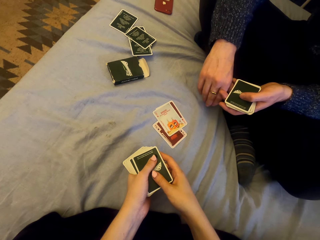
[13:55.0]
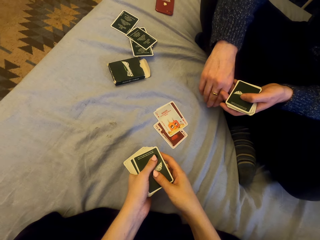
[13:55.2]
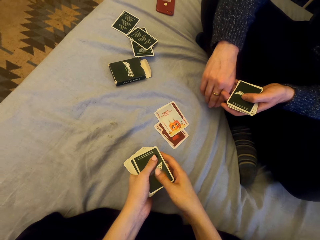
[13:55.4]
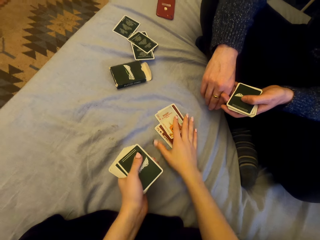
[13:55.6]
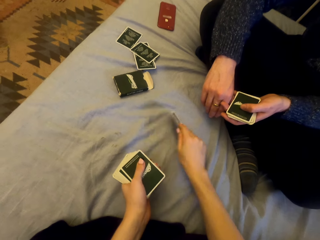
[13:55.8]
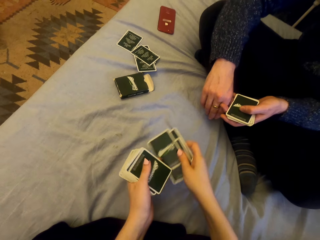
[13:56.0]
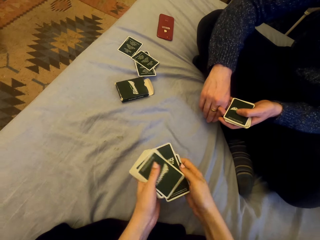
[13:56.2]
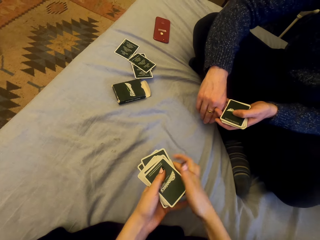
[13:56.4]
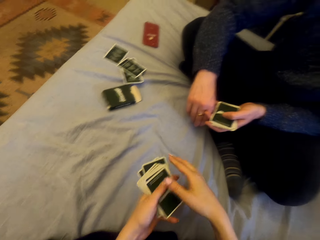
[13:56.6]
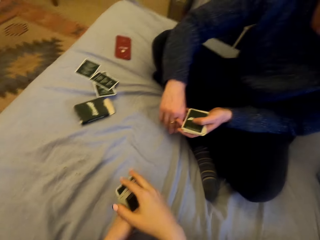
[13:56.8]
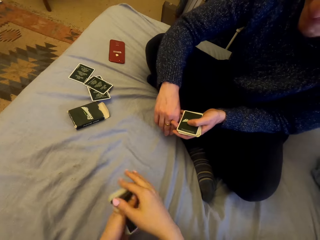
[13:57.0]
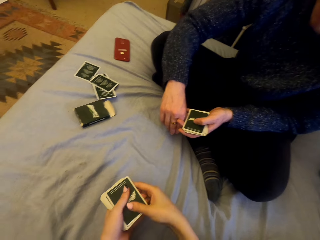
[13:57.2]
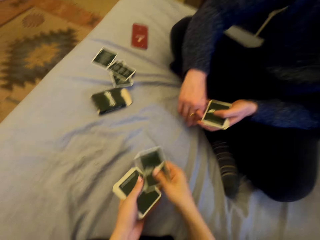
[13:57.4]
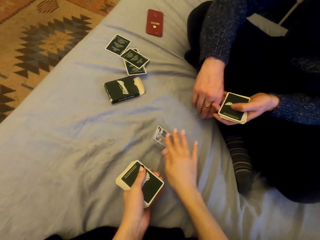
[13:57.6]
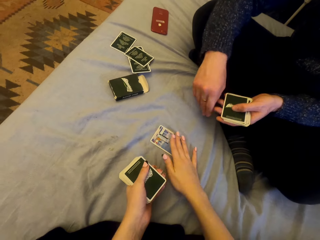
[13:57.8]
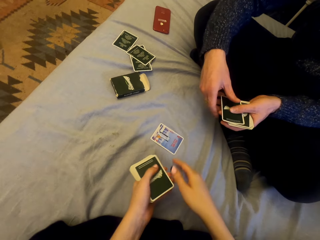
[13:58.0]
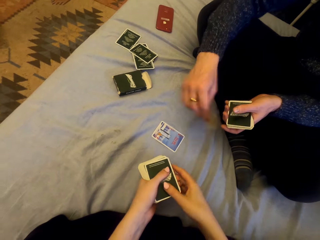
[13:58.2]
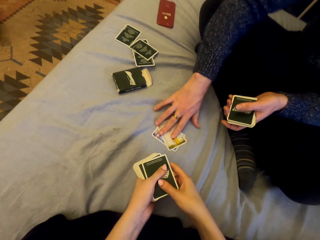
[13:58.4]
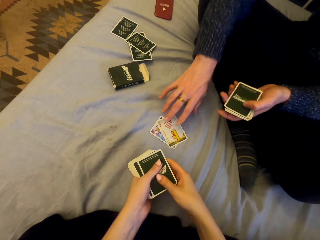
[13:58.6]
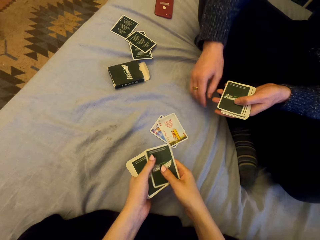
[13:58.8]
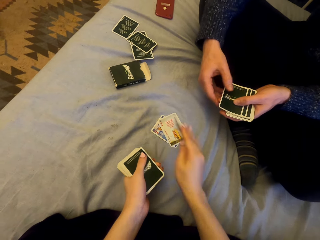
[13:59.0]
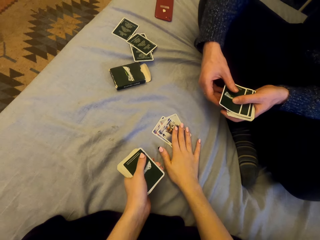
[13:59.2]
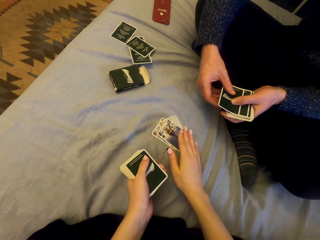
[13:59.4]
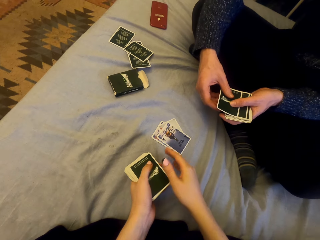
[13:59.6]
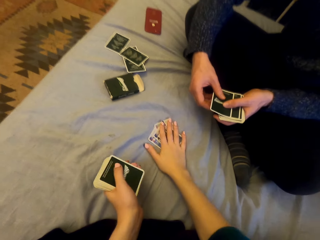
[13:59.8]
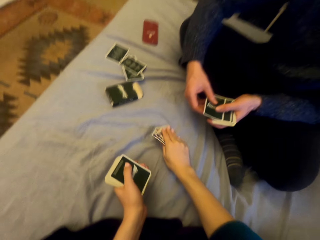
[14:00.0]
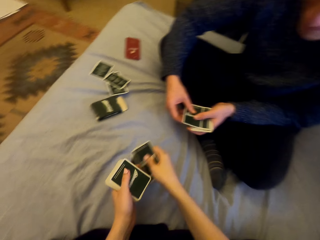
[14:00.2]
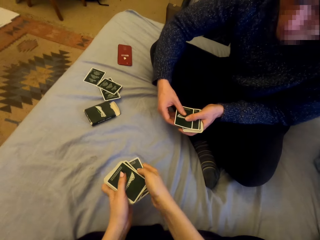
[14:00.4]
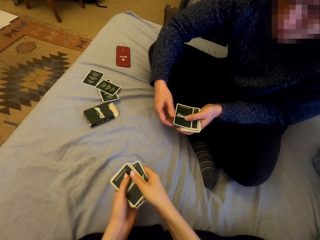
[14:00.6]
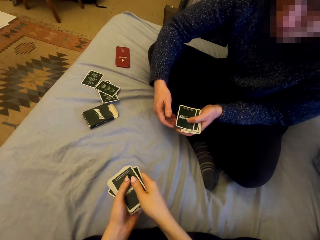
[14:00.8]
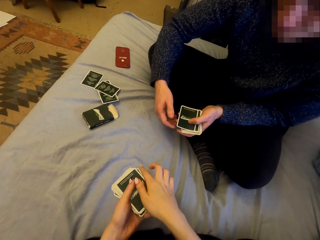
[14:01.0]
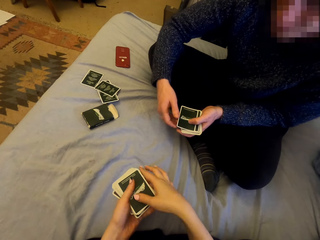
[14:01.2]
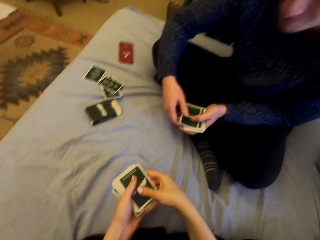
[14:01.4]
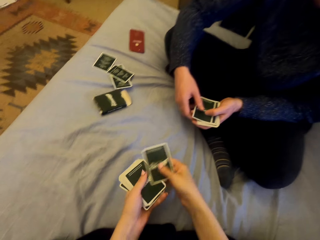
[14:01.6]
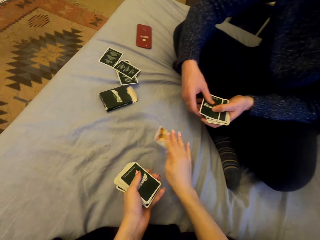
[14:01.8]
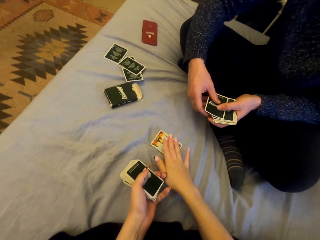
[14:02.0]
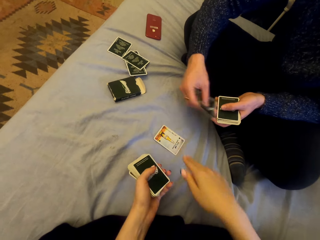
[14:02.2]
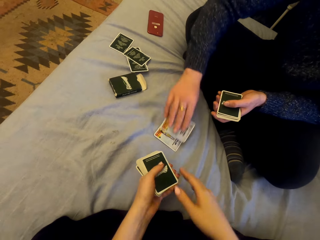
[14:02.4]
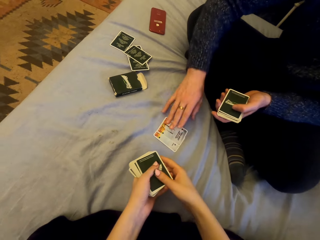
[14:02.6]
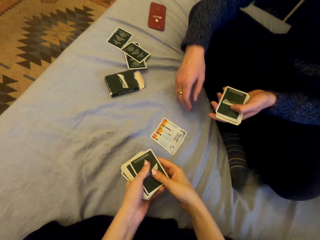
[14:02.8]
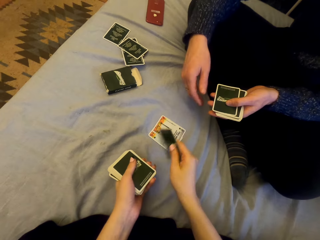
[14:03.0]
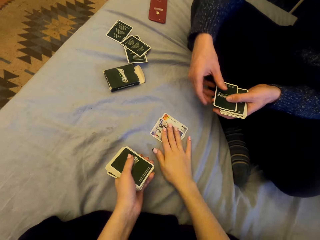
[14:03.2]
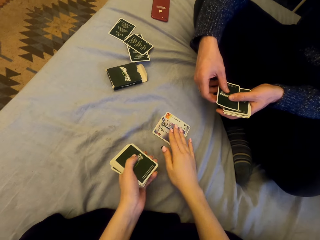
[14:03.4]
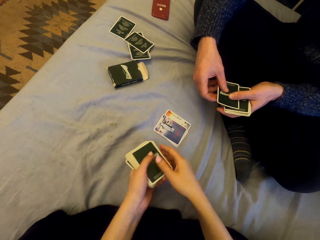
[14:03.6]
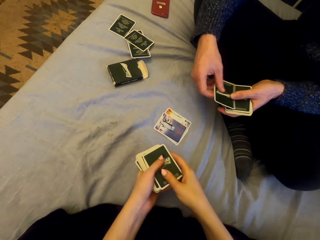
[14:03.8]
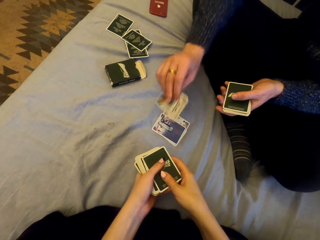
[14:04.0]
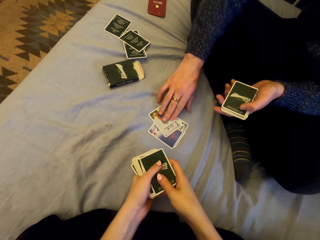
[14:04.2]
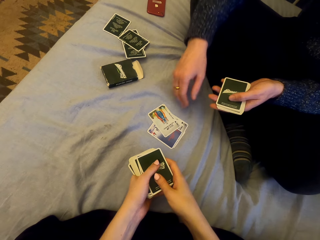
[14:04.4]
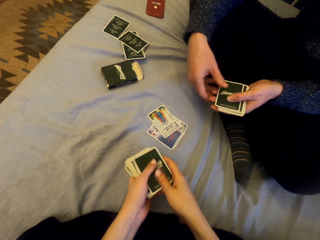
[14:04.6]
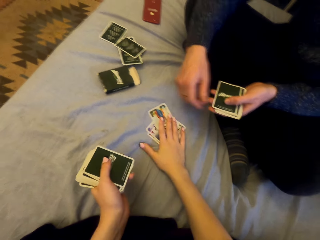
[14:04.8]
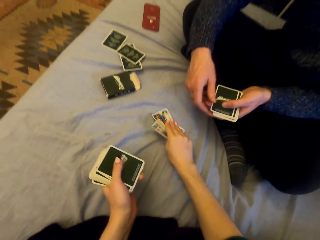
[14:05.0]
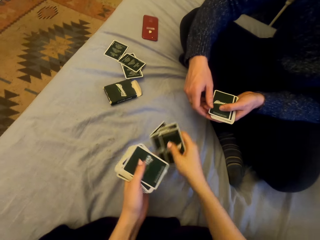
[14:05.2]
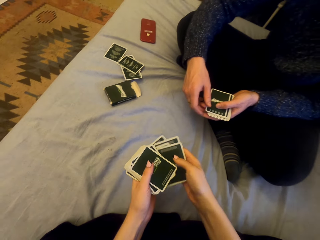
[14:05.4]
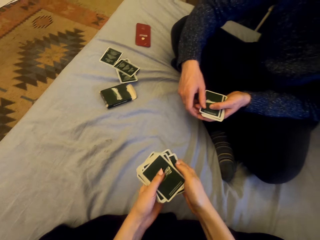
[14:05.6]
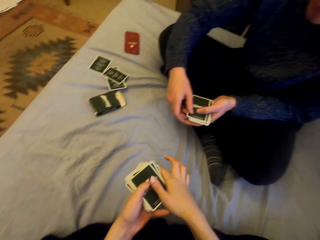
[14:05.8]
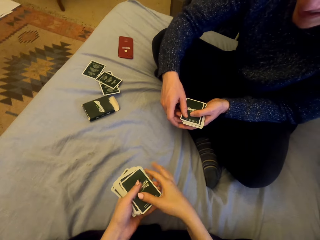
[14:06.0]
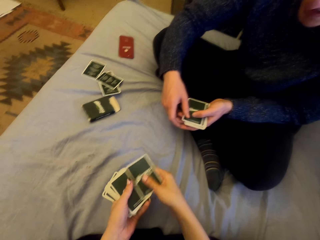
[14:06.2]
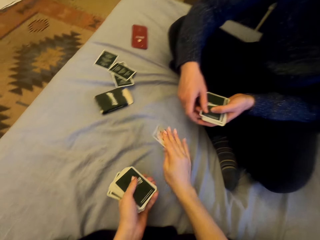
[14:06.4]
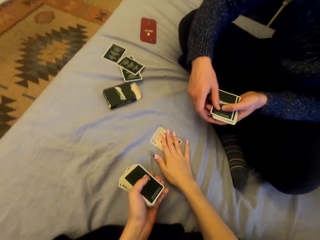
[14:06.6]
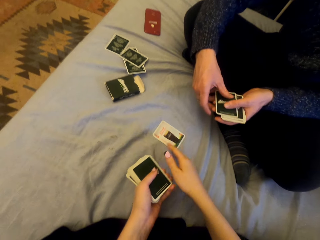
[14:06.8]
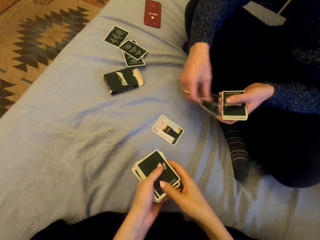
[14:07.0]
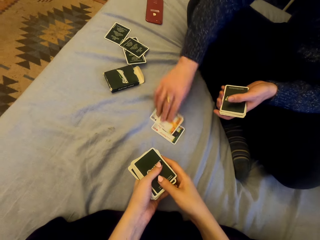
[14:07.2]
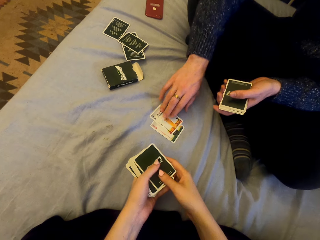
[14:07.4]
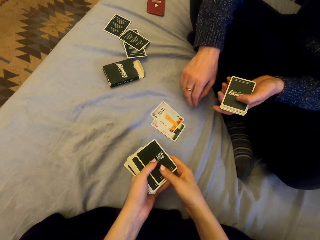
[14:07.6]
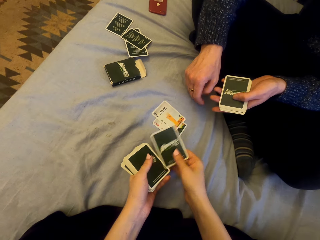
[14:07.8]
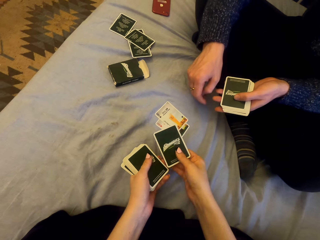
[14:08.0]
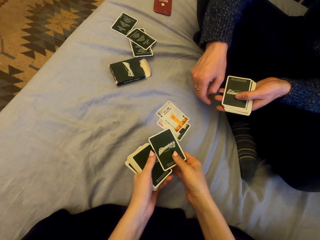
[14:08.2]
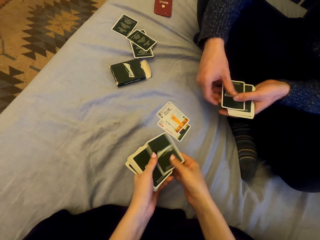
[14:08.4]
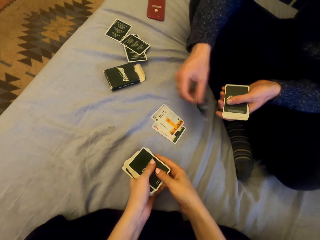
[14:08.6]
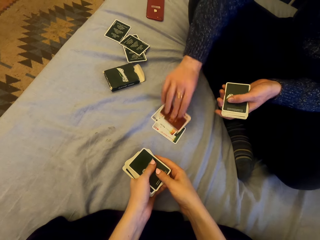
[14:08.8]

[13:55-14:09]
The camera wearer picks the cards, plays cards with a man, and puts the card down. The man puts the card down. The camera wearer puts the card down, picks the cards, plays cards with the man, and puts the card down. The man puts the card down. The camera wearer puts the card down. The man puts the card down. The camera wearer picks the cards, puts the card down, and plays cards with the man. The man puts the card down.

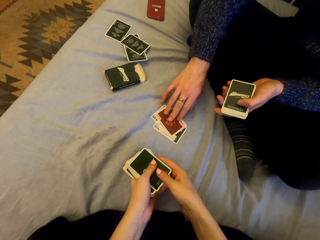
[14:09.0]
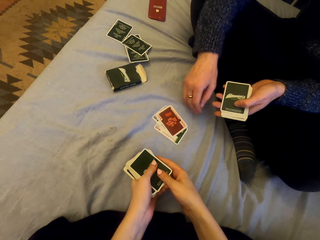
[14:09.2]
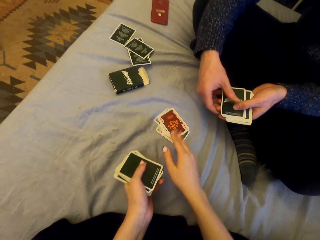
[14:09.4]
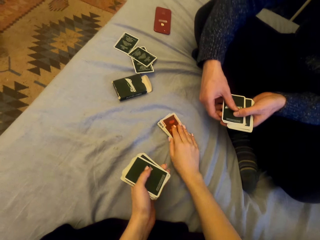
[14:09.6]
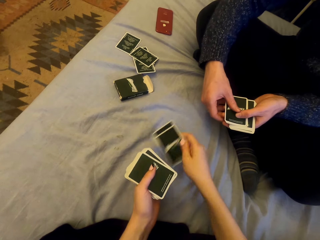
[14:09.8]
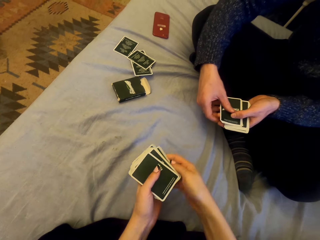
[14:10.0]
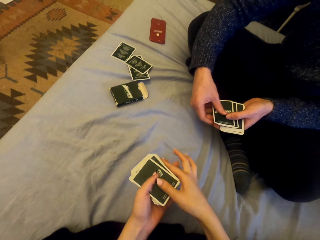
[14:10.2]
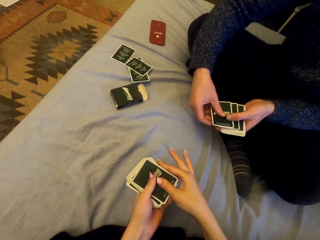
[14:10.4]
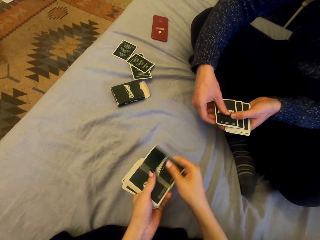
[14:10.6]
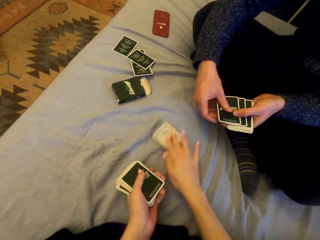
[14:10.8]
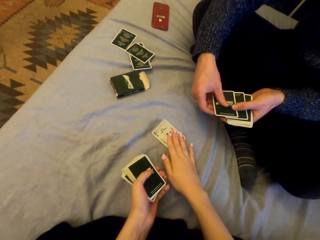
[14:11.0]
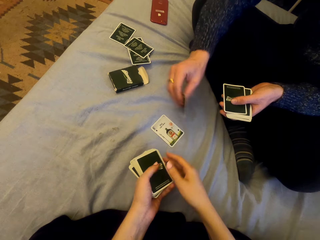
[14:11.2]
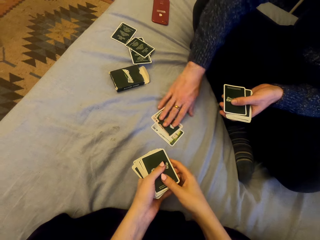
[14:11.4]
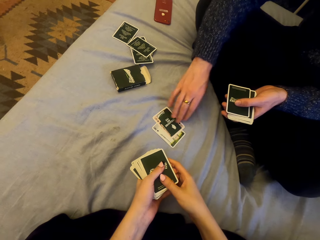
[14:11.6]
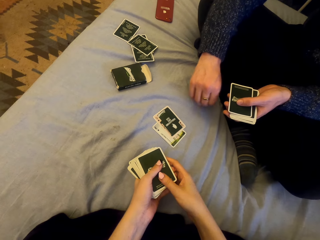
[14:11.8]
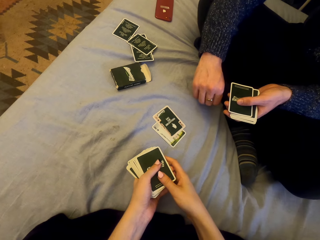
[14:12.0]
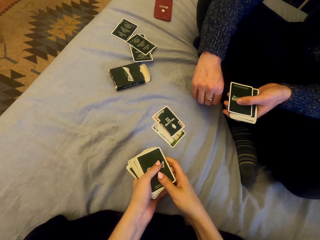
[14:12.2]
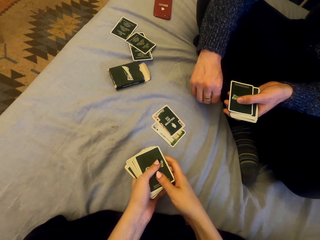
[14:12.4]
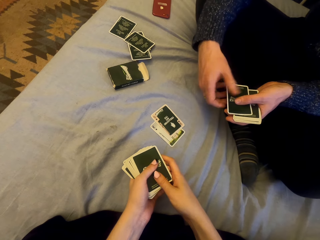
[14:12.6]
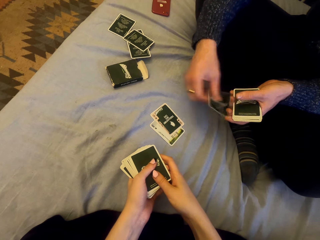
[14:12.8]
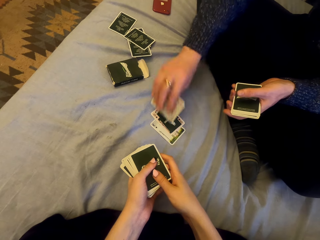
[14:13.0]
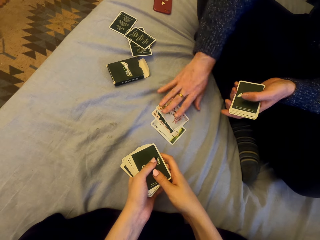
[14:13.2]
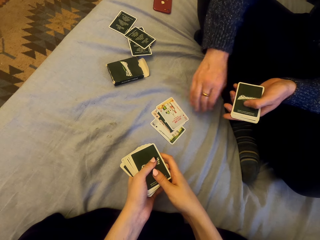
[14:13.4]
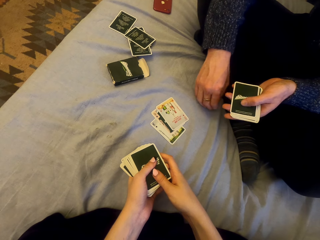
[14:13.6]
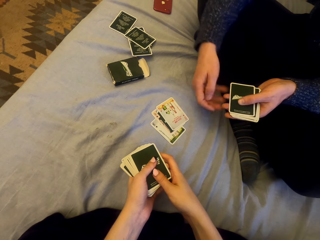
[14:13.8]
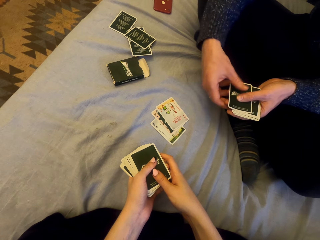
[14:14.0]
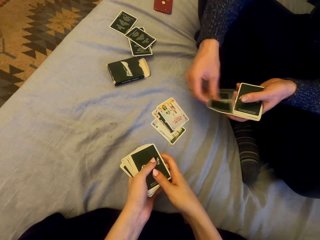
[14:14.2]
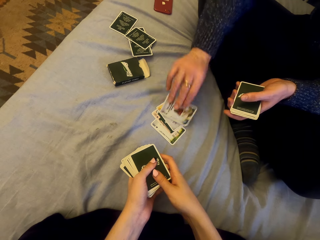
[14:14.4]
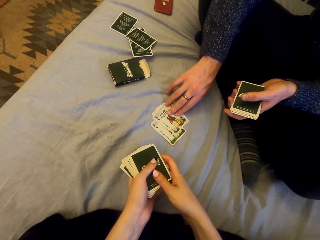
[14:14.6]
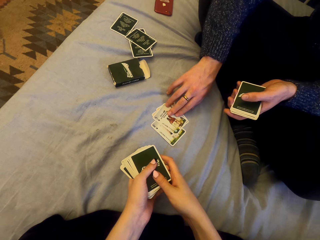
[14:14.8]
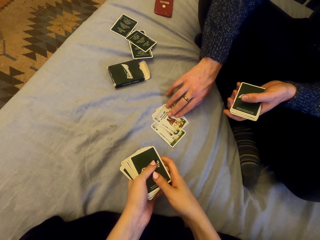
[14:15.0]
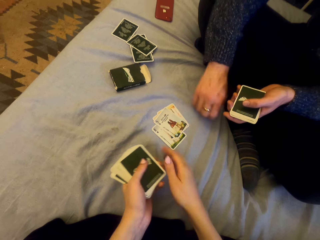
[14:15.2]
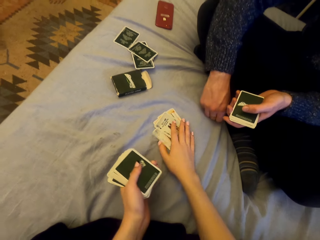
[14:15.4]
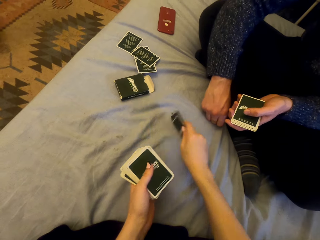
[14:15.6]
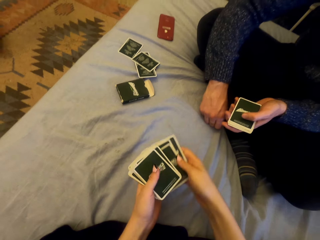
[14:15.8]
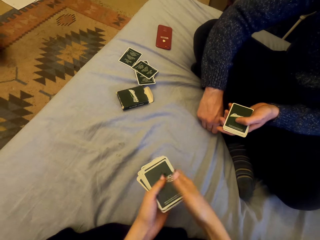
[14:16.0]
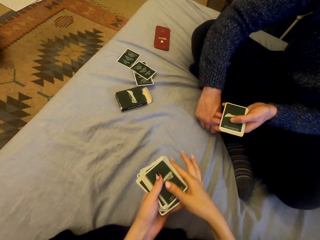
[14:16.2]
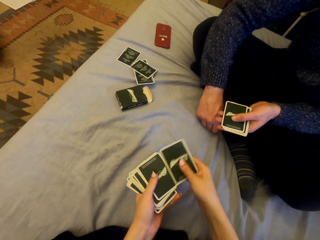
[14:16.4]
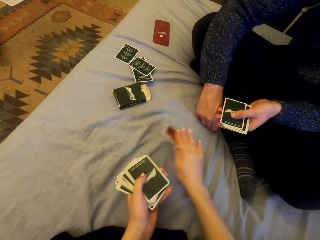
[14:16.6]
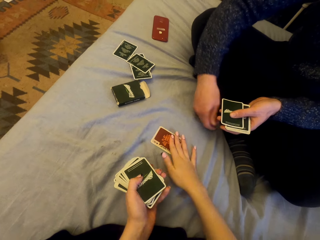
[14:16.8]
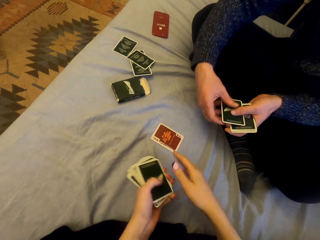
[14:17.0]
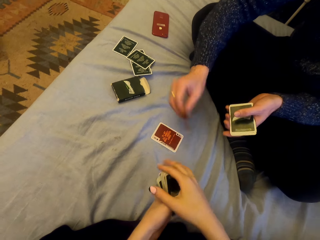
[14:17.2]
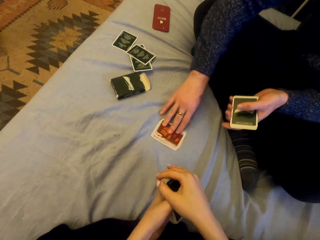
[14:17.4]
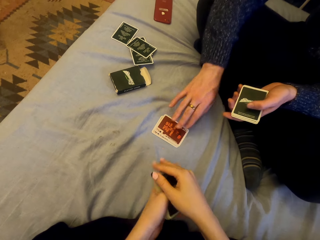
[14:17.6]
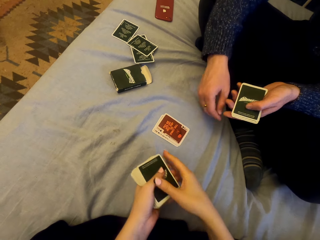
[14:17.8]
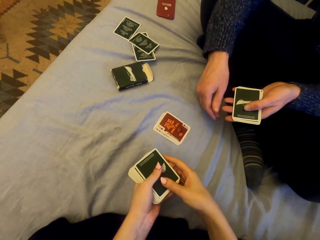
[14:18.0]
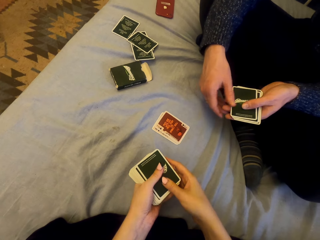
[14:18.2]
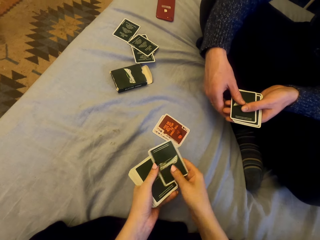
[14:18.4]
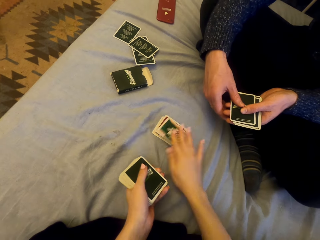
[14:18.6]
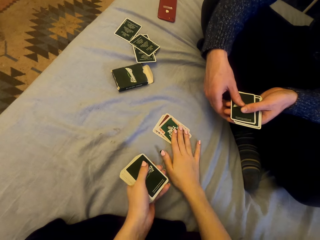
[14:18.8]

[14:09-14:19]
A man puts the card down. The camera wearer picks the cards, plays cards with the man, and puts the card down. The man puts the card down repeatedly. The camera wearer picks the cards, plays cards with the man, and puts the card down. The man puts the card down.
